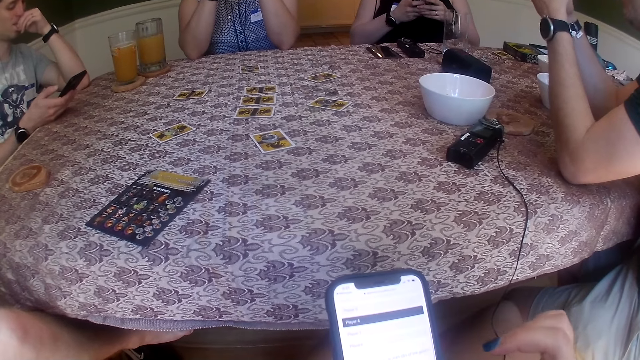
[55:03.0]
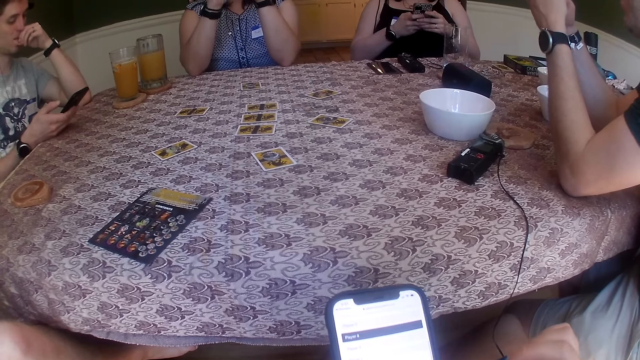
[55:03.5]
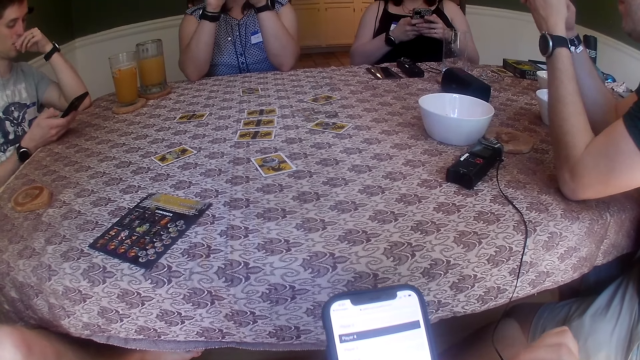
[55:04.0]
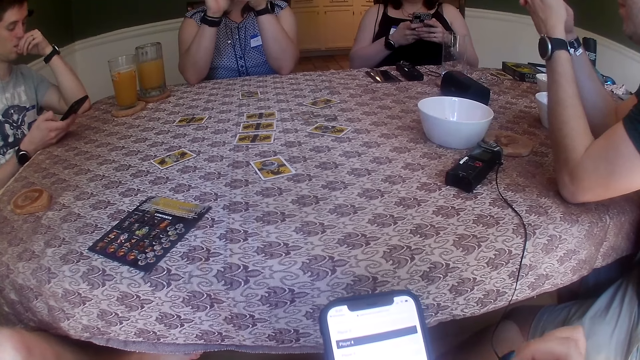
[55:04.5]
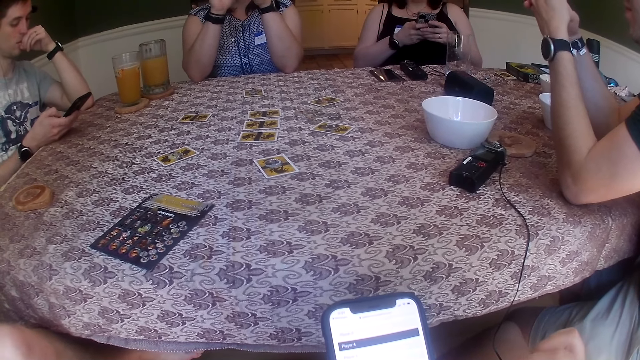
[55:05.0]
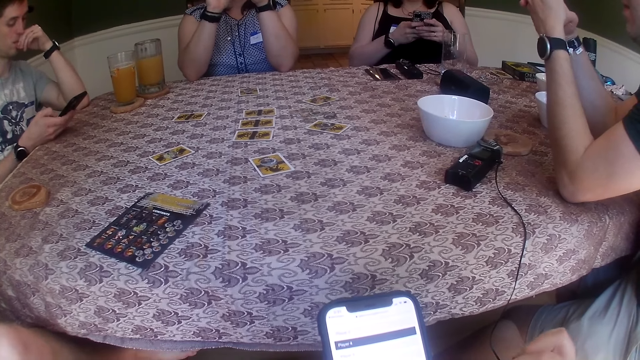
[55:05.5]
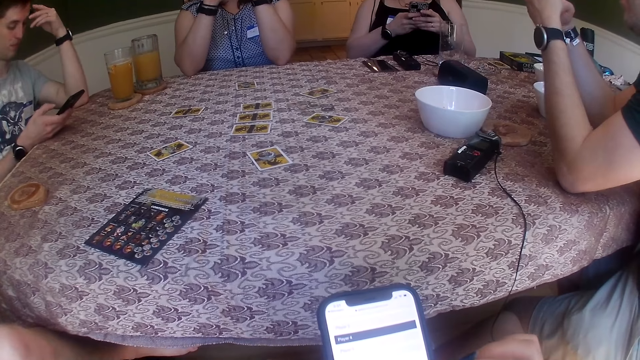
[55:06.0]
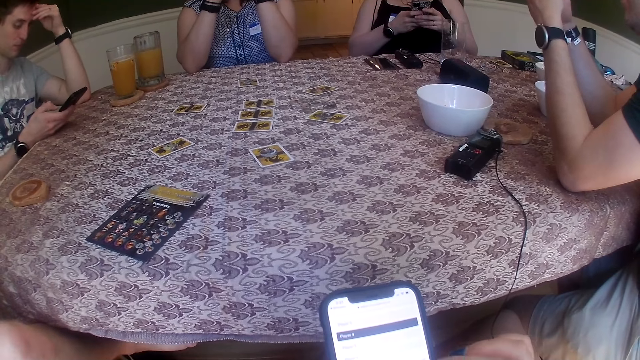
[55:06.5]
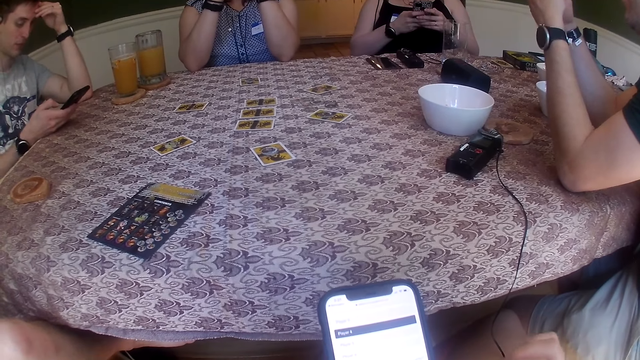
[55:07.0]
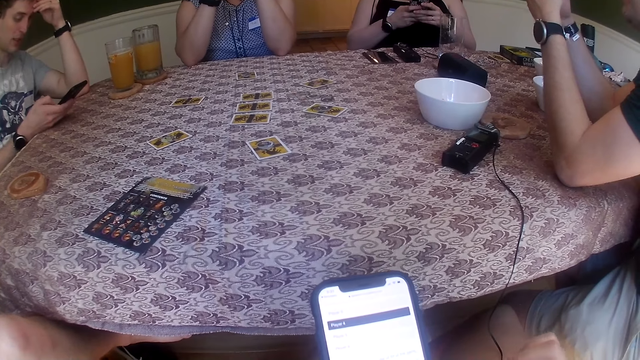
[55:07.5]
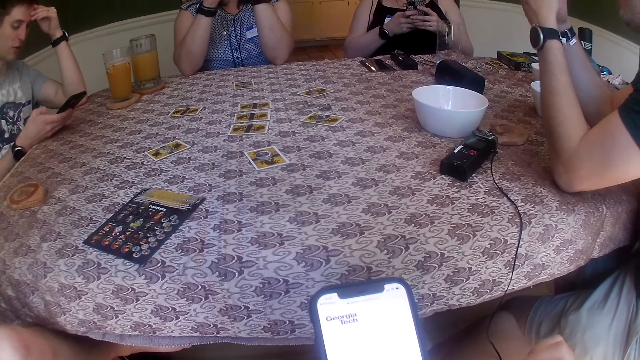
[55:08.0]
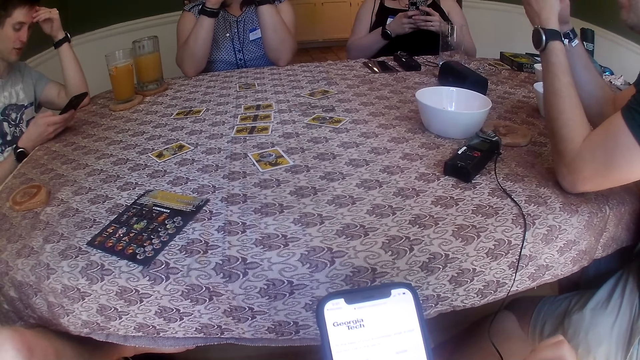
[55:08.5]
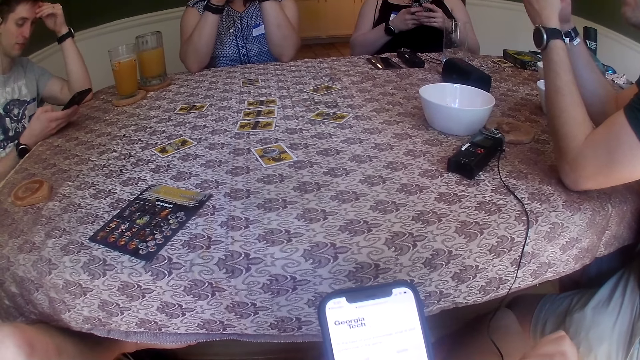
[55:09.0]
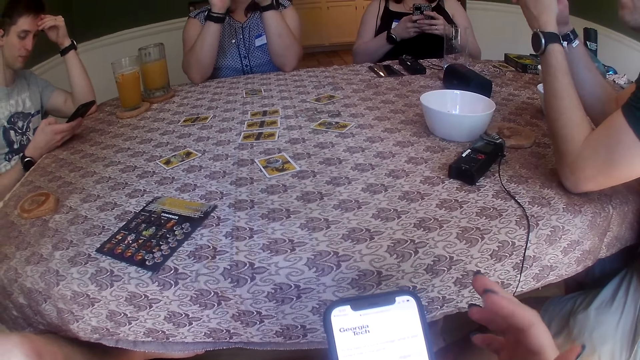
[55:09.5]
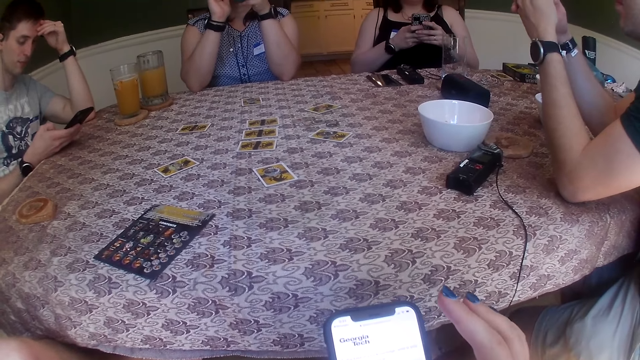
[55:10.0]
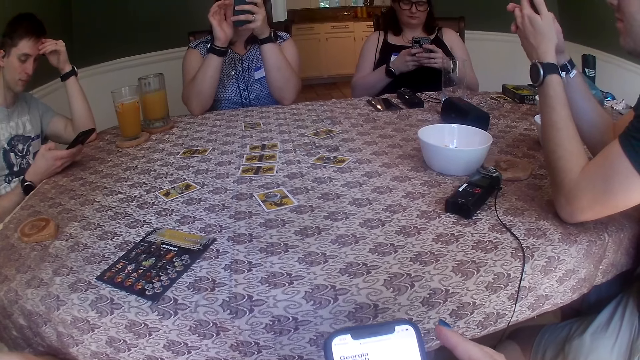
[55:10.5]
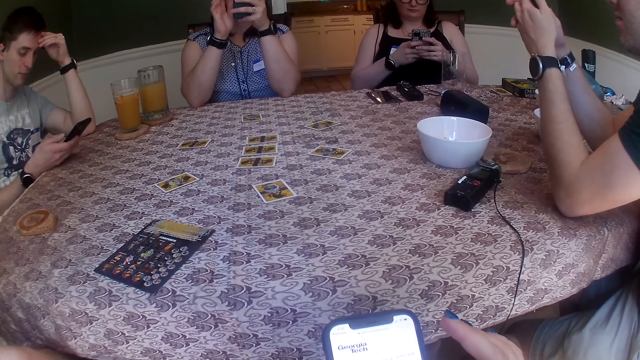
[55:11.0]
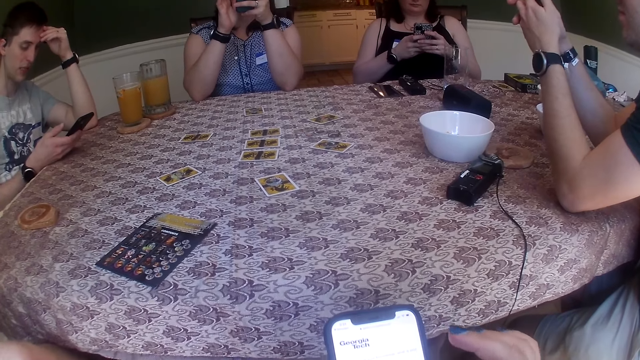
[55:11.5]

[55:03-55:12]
The man presses the phone with his right hand.

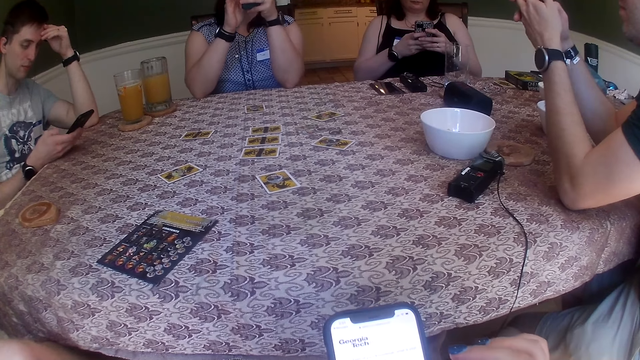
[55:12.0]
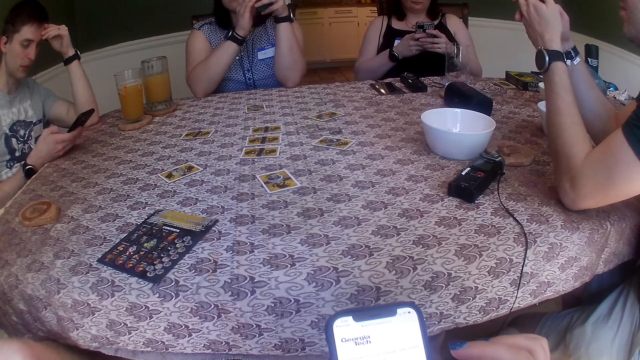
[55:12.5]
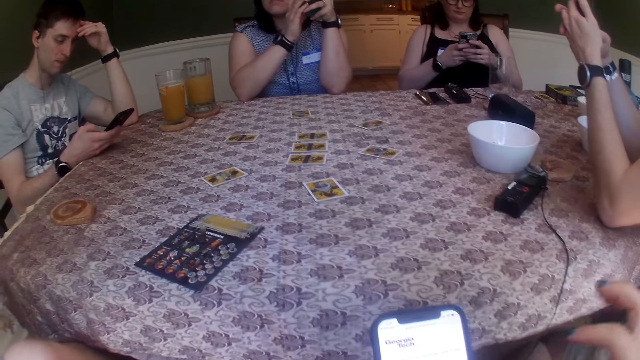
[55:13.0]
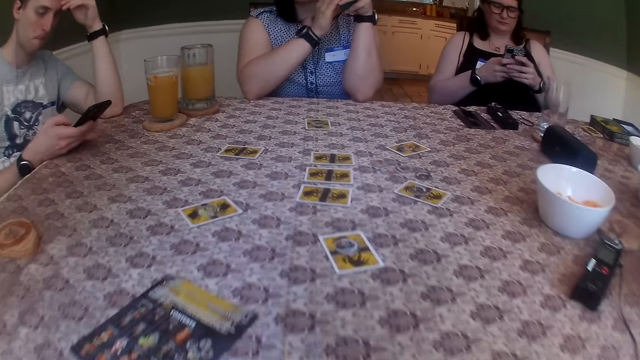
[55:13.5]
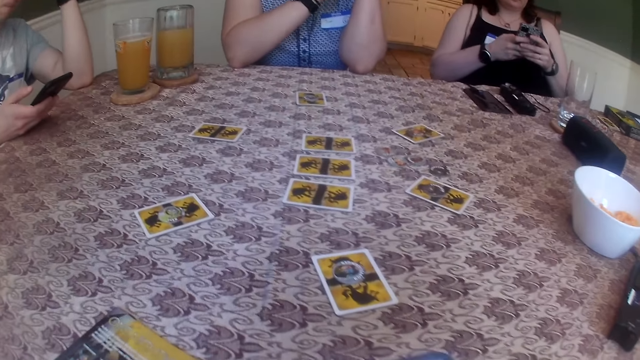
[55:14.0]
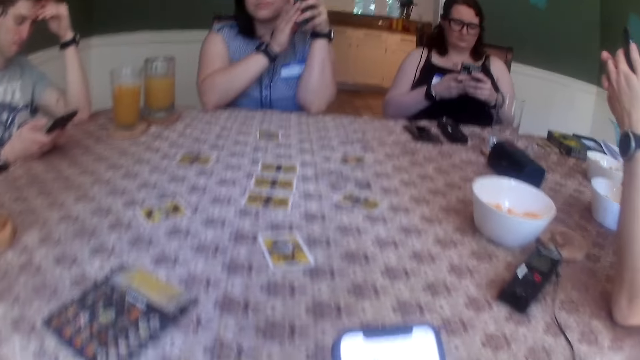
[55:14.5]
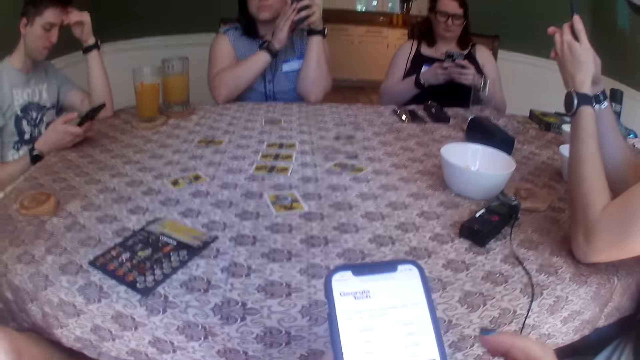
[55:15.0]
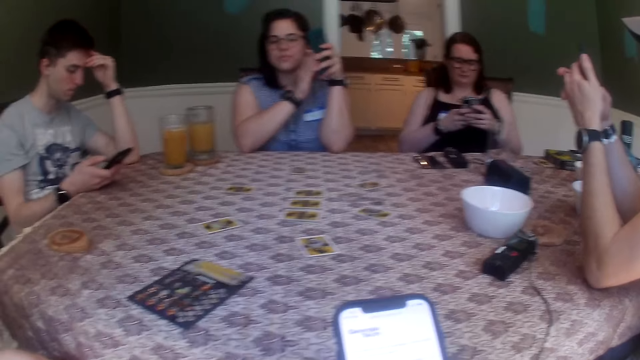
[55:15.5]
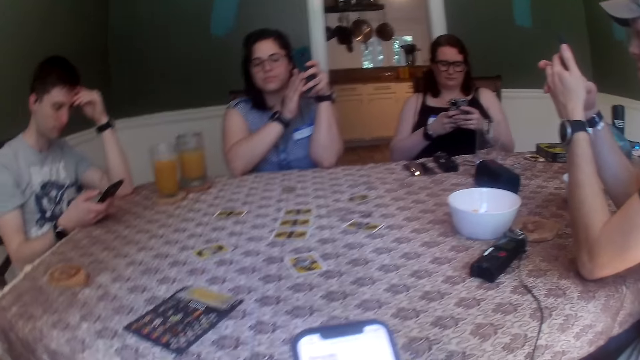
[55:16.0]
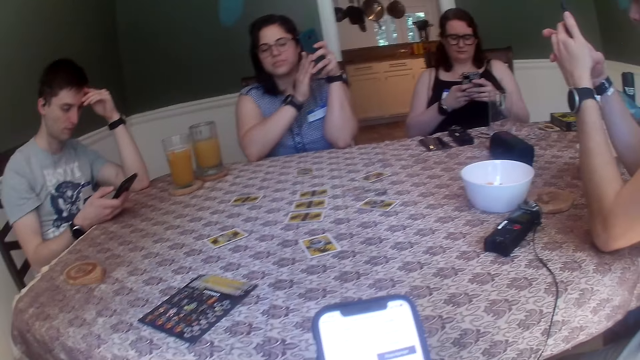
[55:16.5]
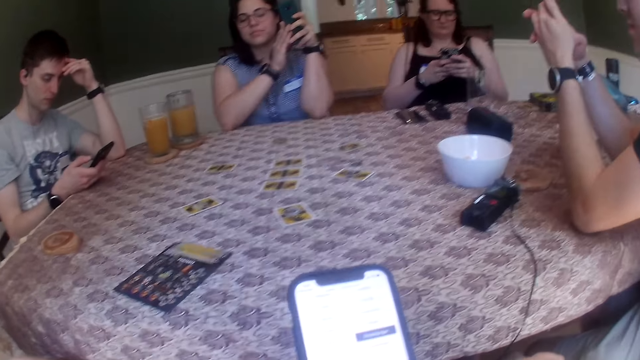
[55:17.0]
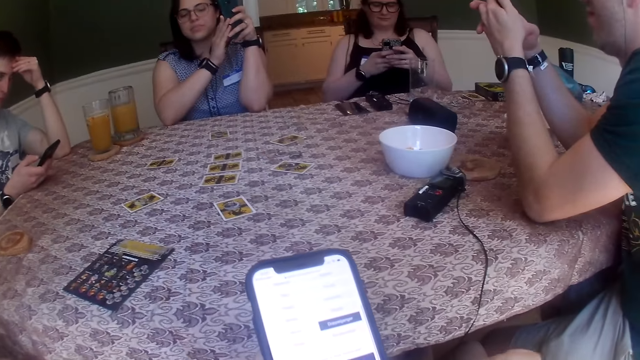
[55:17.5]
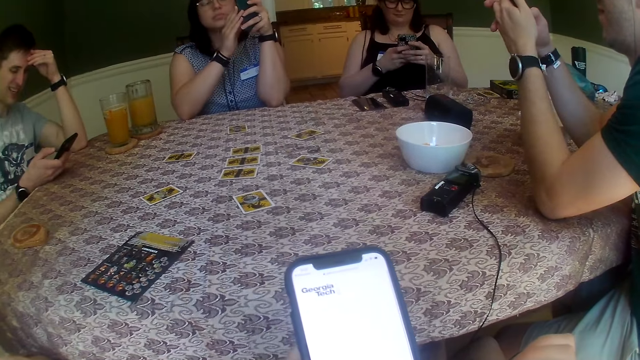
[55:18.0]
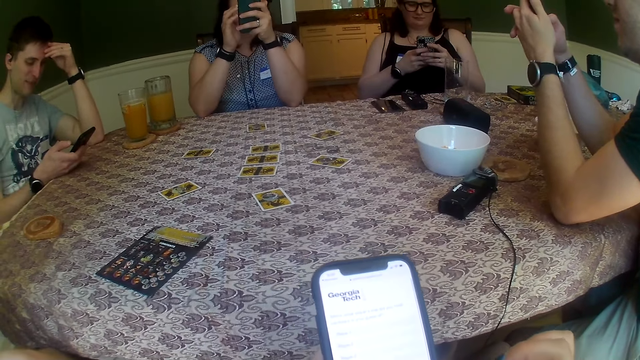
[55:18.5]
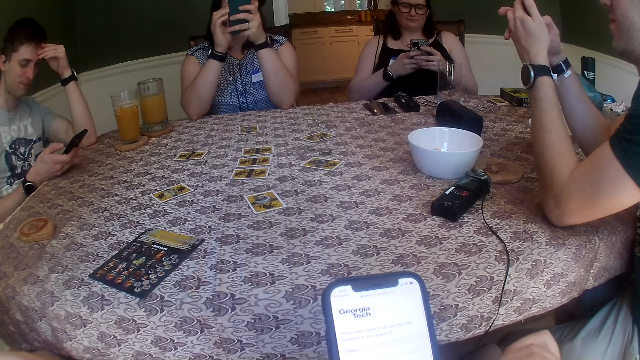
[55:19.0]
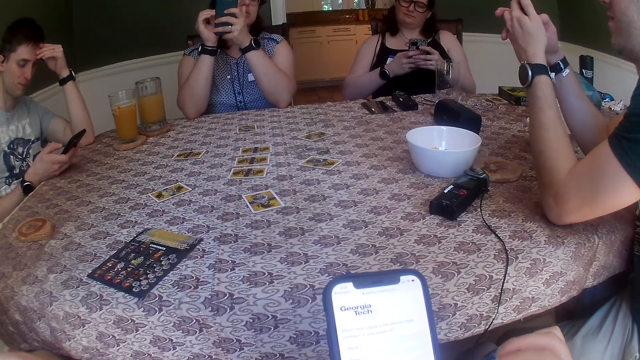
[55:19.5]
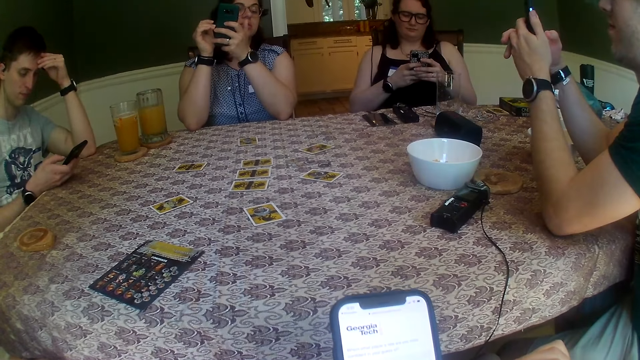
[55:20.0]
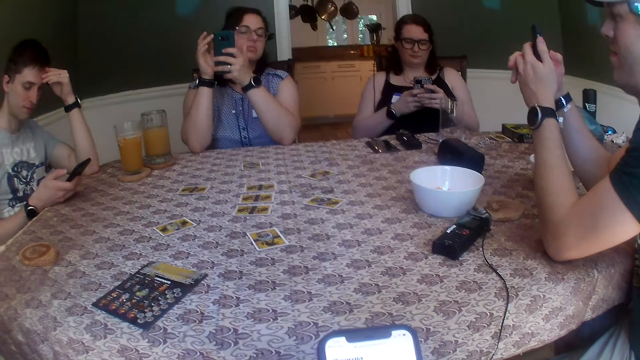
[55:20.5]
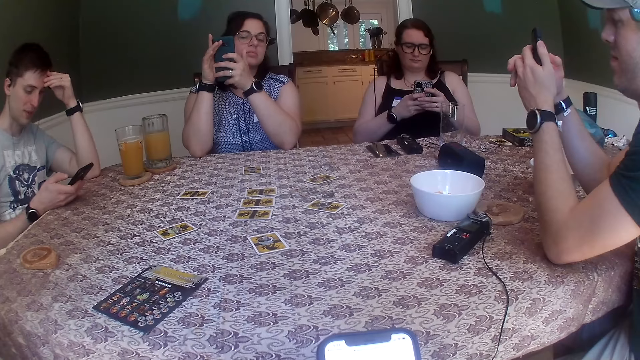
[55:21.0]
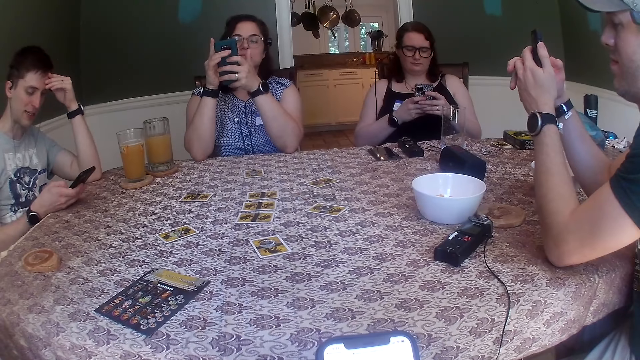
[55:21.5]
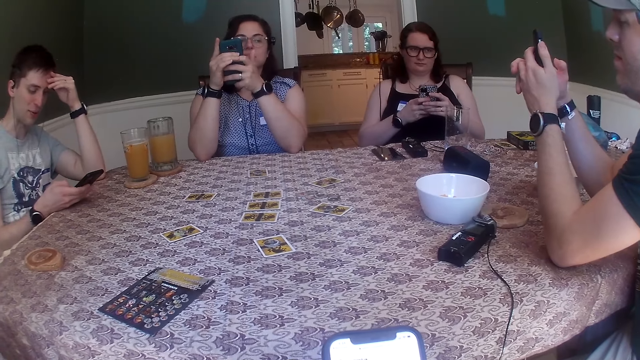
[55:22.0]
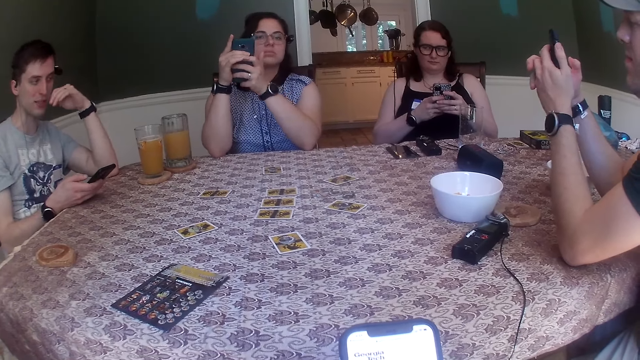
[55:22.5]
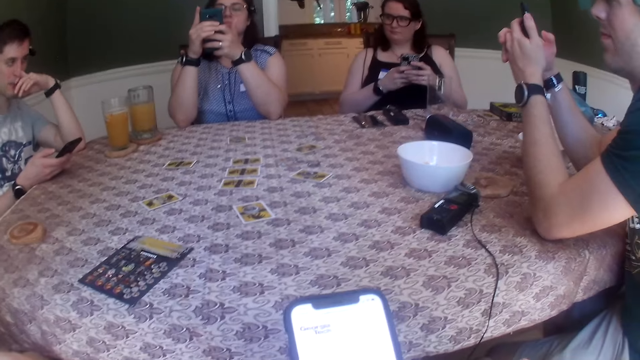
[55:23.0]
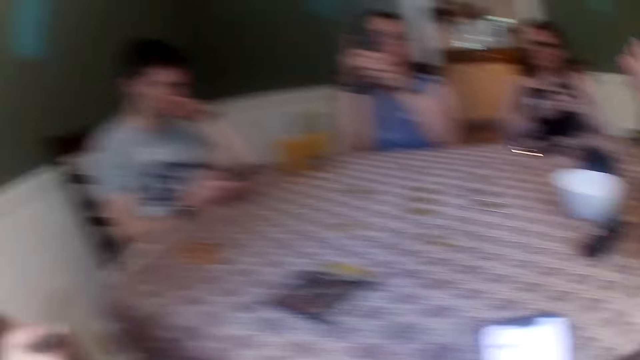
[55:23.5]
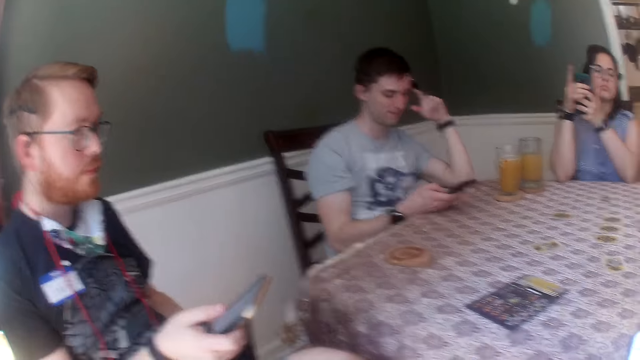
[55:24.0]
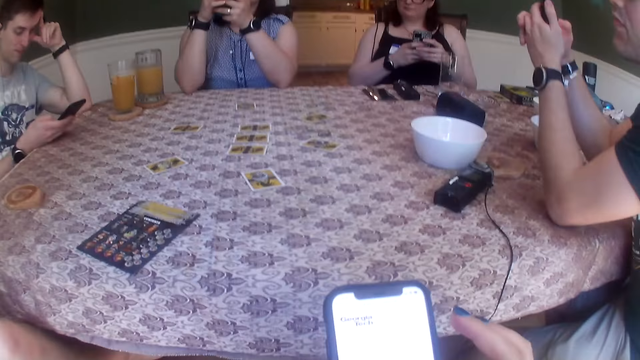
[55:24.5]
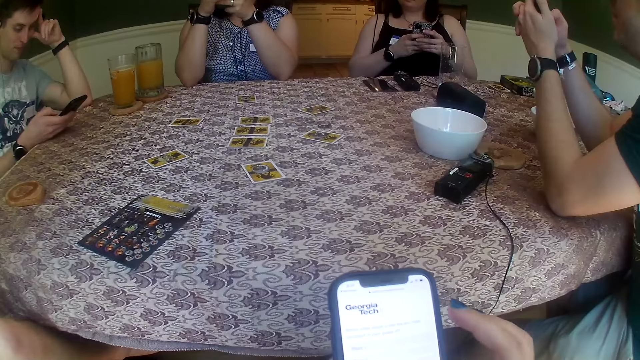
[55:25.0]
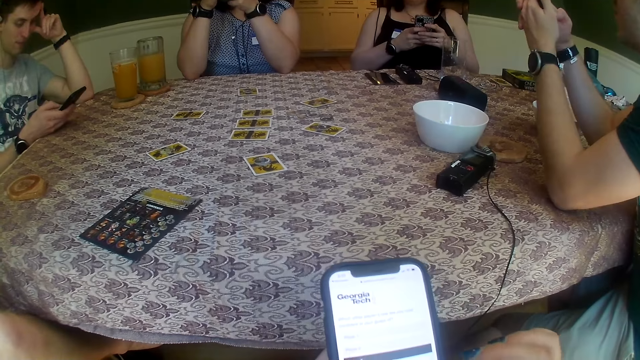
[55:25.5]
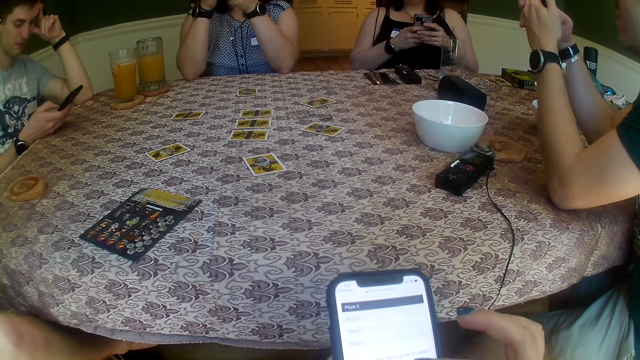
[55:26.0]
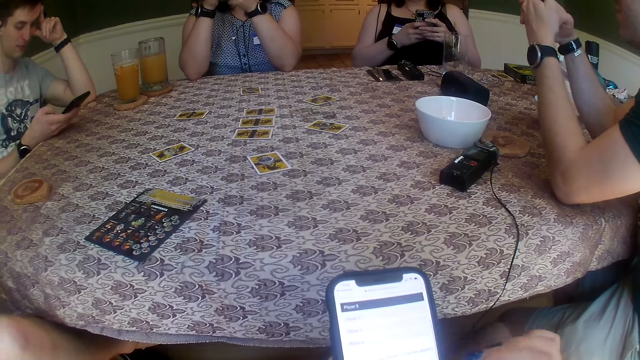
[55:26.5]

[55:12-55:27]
The camera wearer looks around. They use the phone. The man itches his nose with his left hand. The camera wearer looks around.
